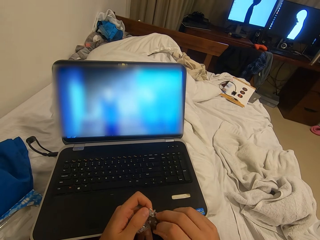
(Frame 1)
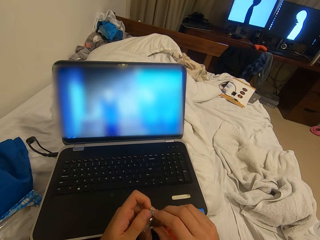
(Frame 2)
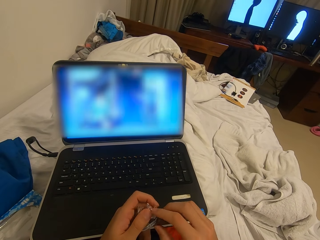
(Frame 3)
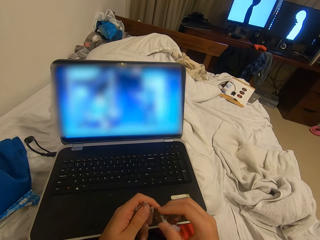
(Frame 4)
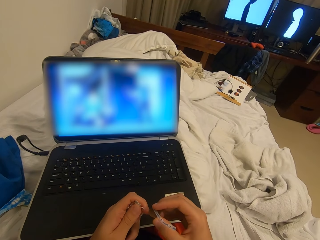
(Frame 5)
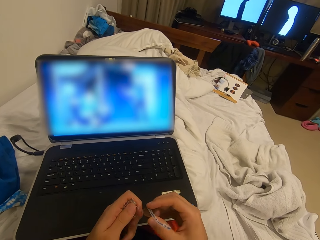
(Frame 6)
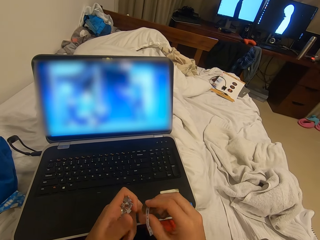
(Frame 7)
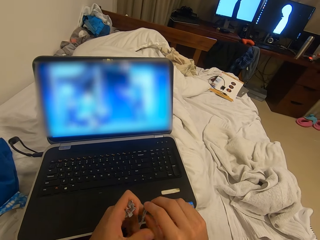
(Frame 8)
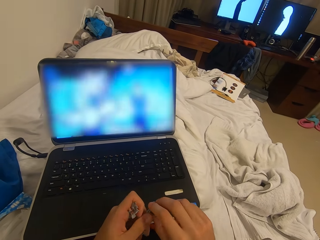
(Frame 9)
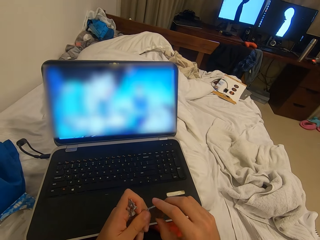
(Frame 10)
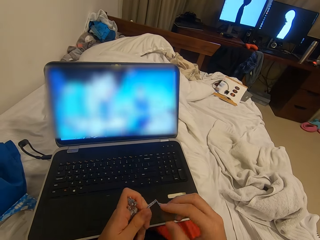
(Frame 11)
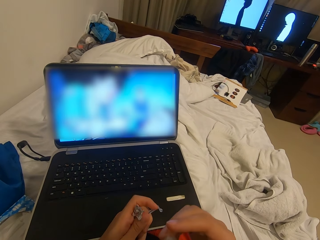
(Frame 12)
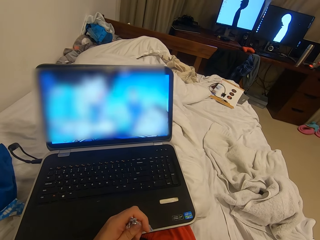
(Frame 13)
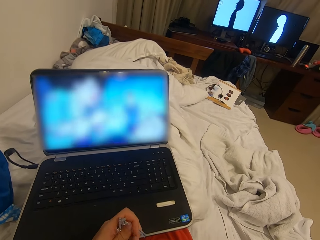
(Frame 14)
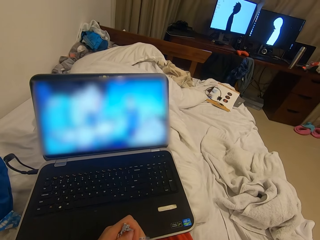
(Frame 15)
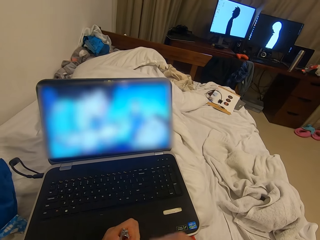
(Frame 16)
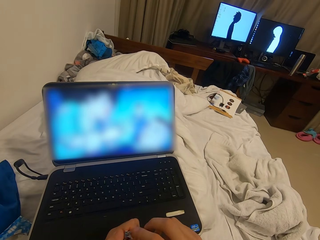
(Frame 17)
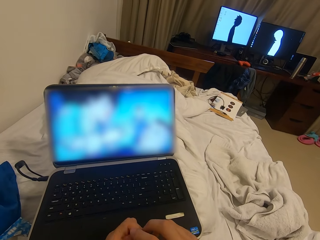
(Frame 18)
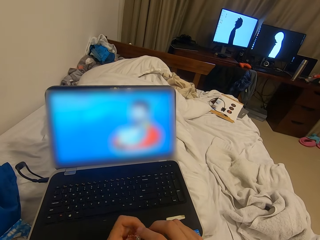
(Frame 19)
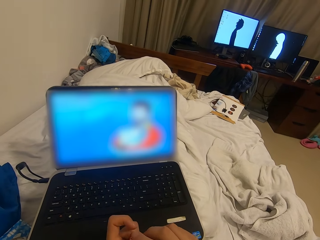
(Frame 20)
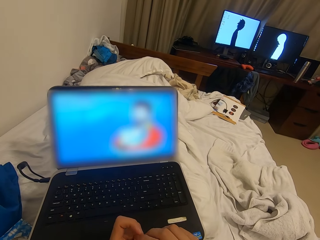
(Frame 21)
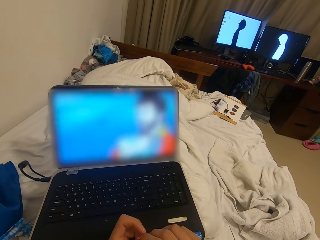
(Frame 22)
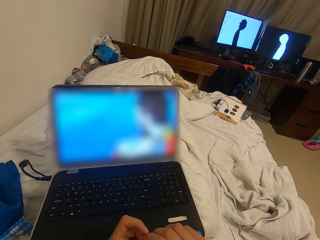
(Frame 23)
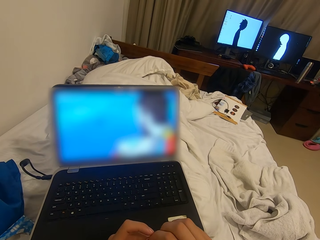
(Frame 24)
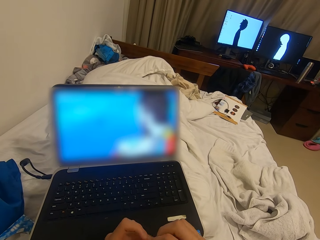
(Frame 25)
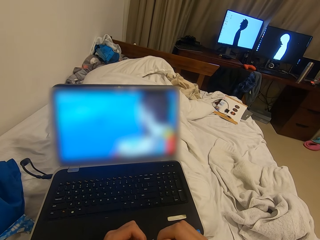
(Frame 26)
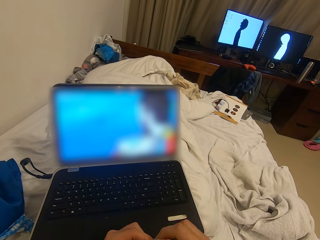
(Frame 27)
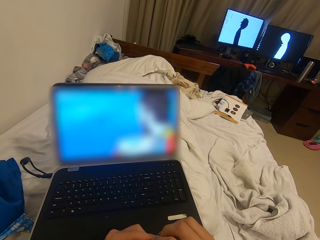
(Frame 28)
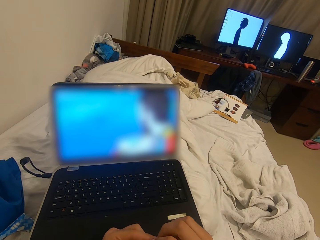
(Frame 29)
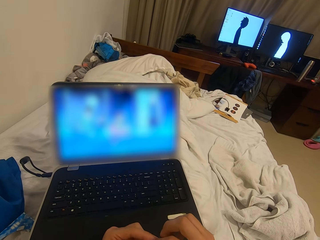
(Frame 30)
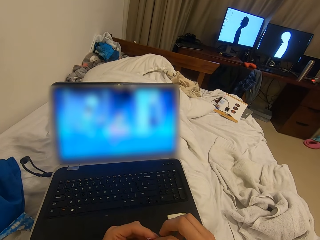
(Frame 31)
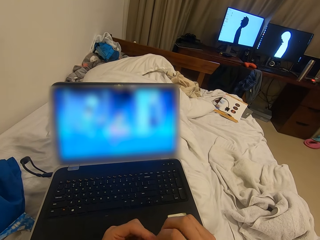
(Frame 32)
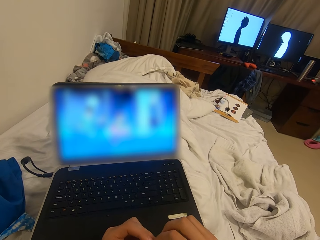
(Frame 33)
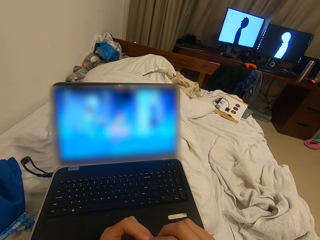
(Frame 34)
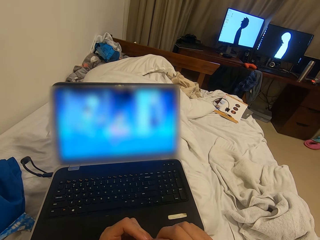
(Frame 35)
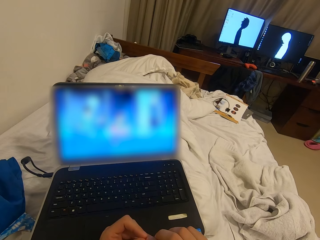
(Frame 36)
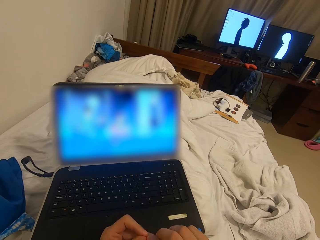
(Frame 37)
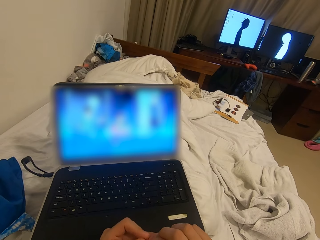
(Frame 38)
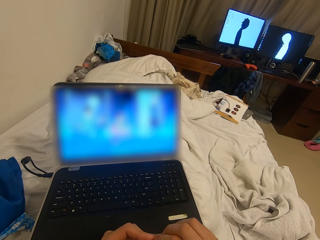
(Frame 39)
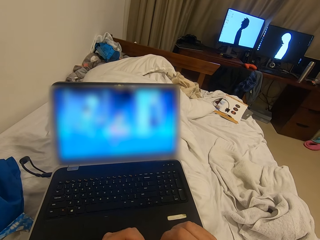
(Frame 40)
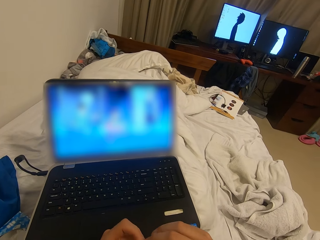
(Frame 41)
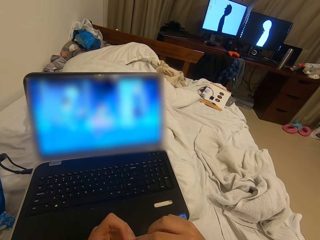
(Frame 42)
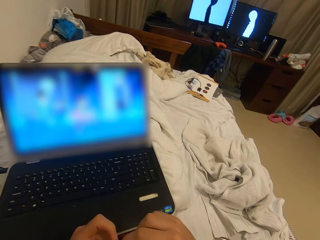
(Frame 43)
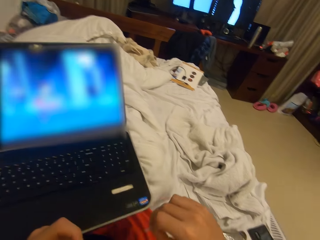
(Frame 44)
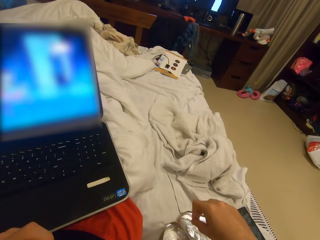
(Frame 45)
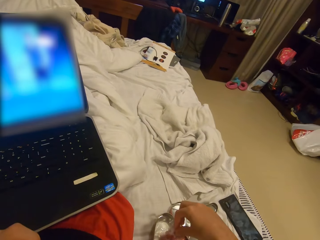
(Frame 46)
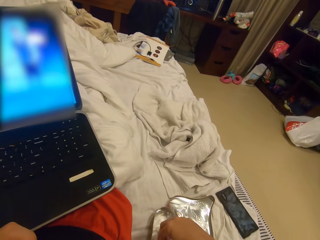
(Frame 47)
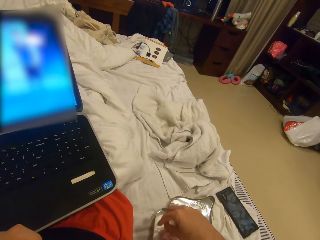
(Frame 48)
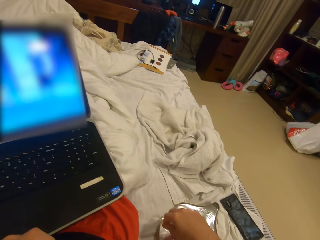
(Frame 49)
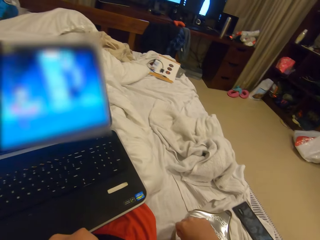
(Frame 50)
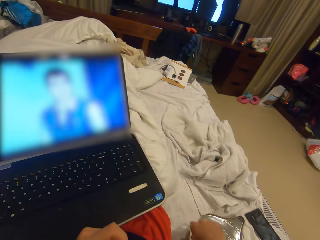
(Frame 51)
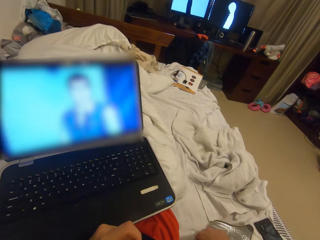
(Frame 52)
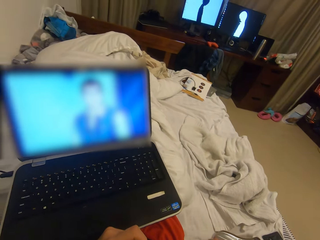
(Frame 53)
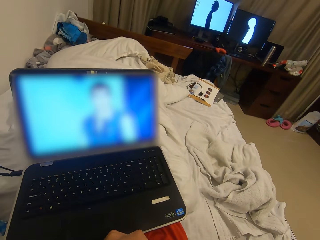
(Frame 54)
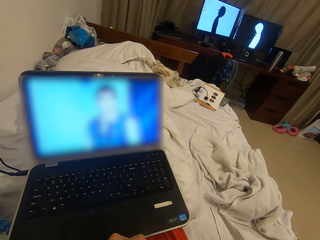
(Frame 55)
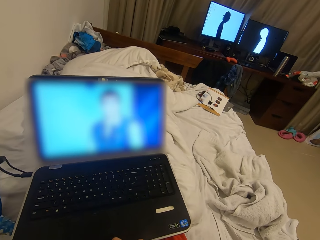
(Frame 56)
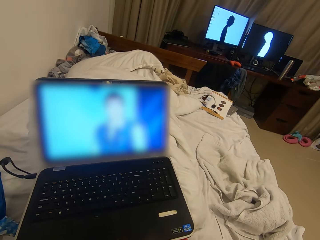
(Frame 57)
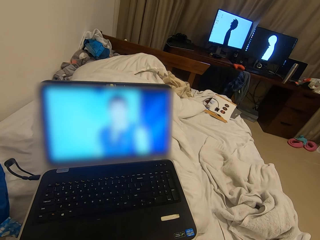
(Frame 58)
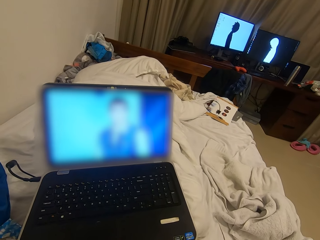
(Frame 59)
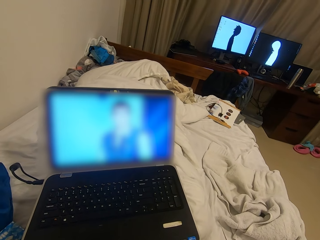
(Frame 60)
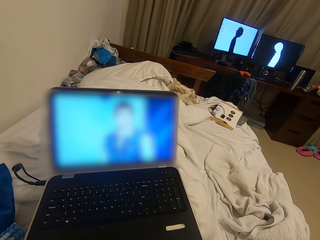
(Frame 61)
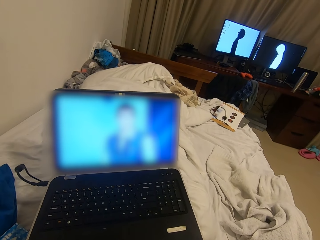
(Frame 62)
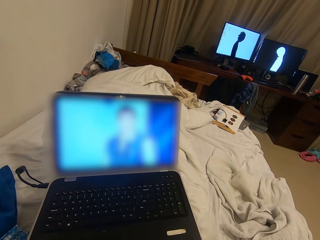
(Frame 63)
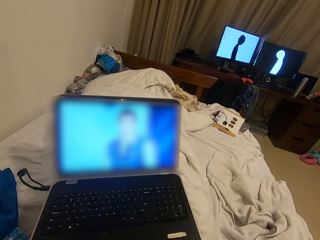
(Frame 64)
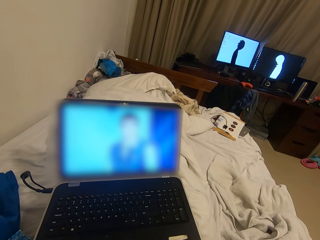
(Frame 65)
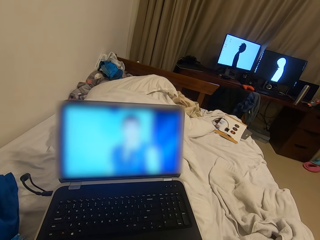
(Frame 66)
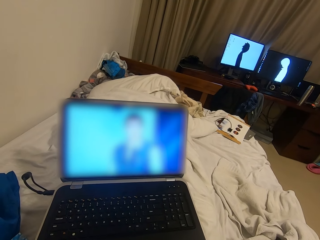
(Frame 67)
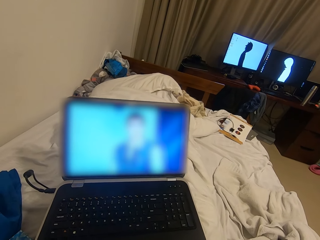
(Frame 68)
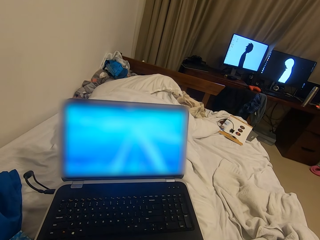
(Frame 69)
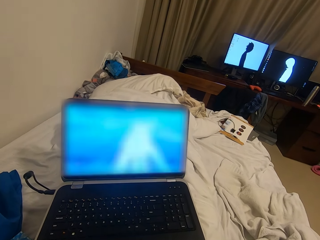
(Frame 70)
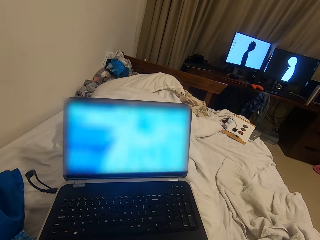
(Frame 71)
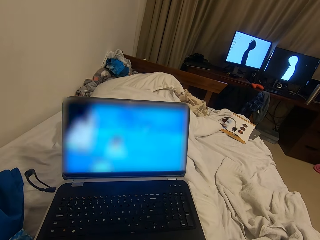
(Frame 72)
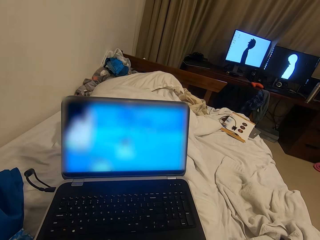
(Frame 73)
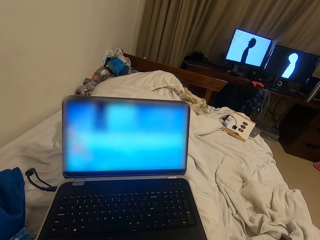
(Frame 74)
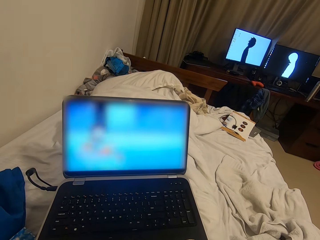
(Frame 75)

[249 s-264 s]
The camera wearer licks the chocolate. He folds the chocolate wrapper with both hands. He drops the chocolate wrapper in the chocolate box. He picks up another piece of chocolate from the chocolate box with his right hand.

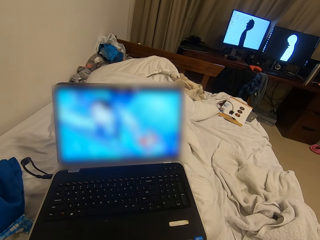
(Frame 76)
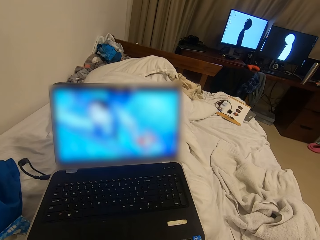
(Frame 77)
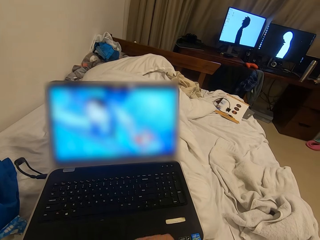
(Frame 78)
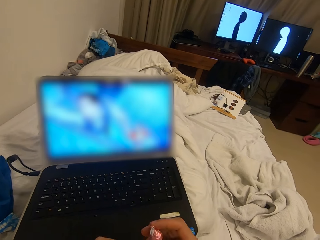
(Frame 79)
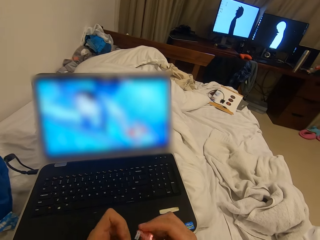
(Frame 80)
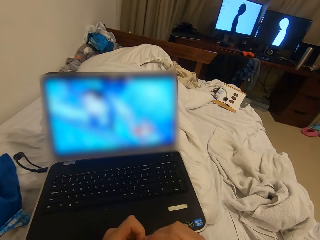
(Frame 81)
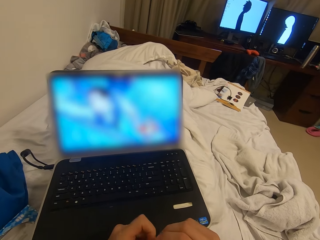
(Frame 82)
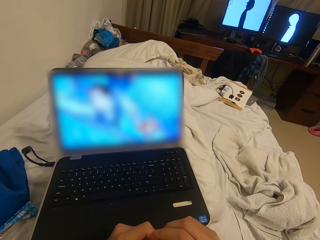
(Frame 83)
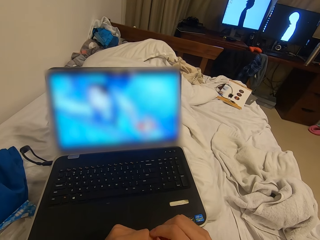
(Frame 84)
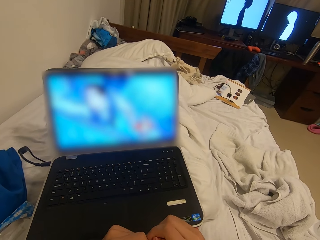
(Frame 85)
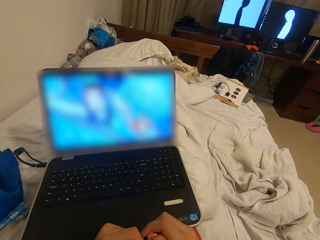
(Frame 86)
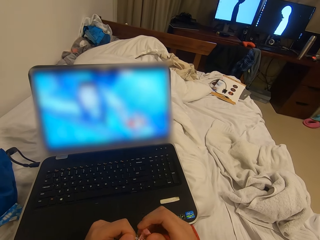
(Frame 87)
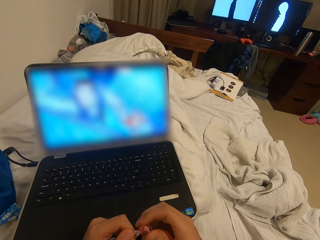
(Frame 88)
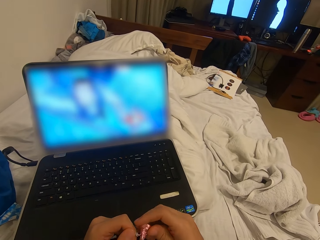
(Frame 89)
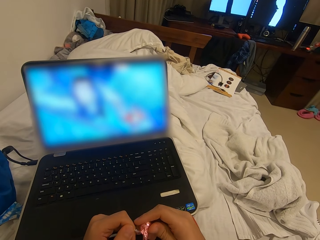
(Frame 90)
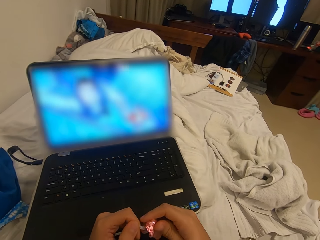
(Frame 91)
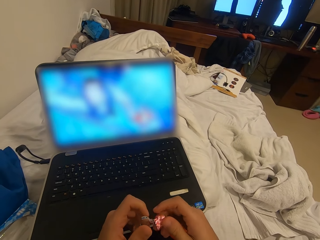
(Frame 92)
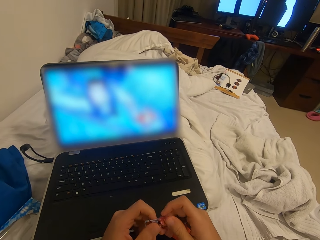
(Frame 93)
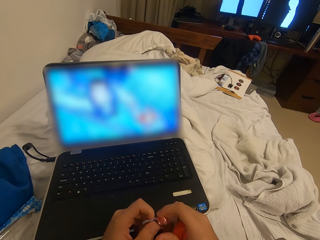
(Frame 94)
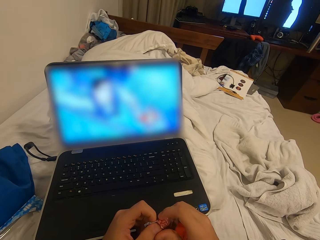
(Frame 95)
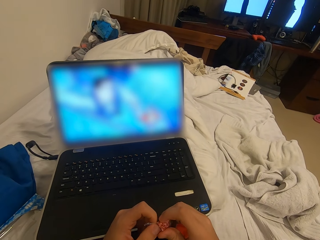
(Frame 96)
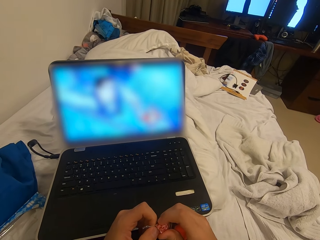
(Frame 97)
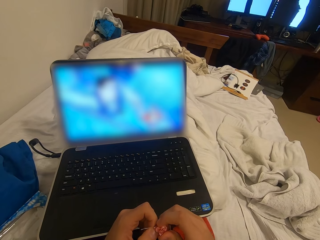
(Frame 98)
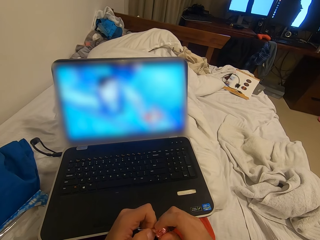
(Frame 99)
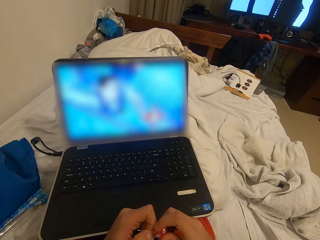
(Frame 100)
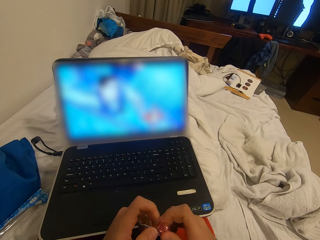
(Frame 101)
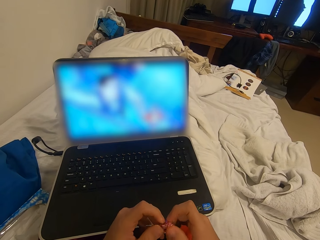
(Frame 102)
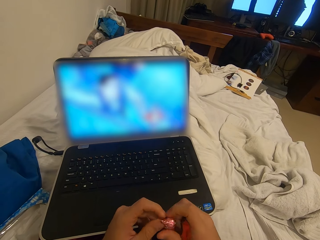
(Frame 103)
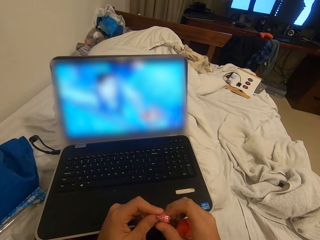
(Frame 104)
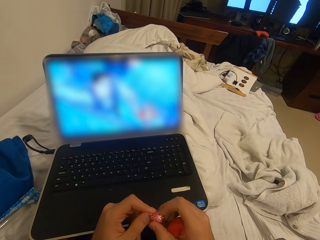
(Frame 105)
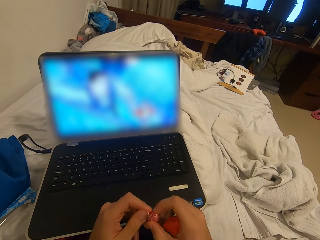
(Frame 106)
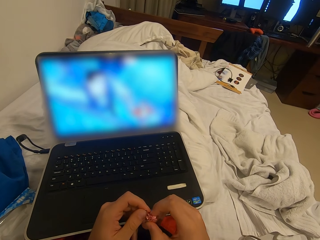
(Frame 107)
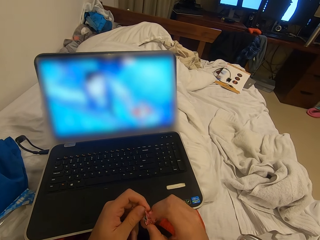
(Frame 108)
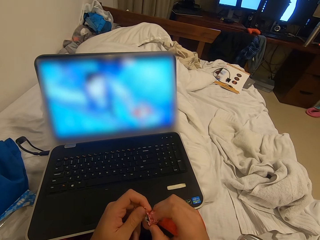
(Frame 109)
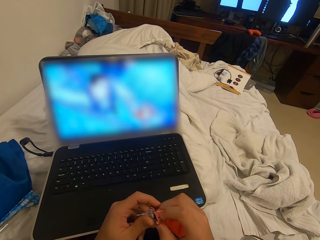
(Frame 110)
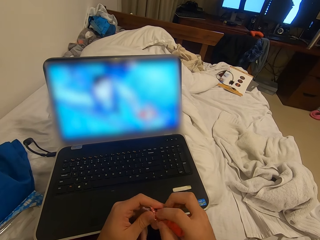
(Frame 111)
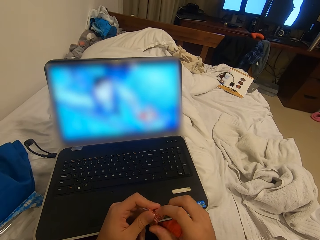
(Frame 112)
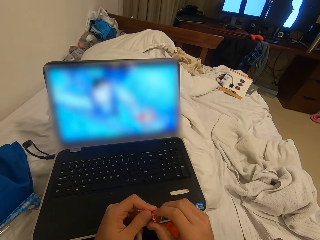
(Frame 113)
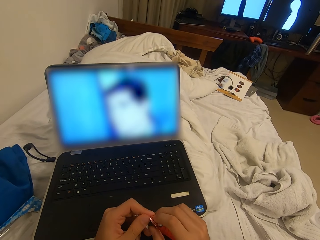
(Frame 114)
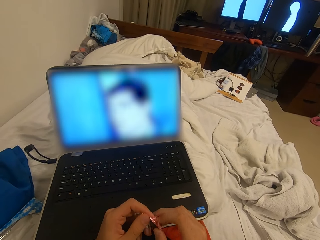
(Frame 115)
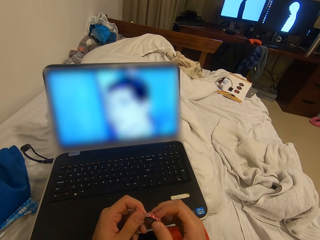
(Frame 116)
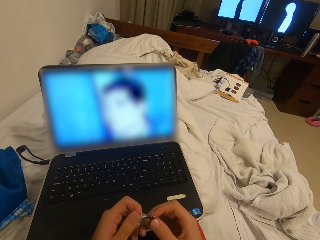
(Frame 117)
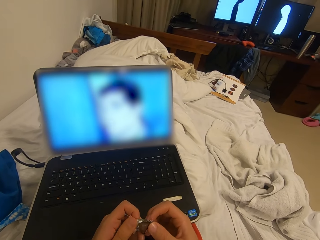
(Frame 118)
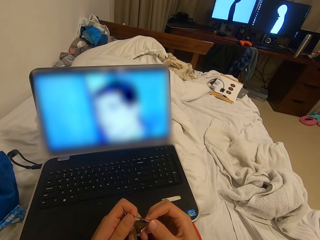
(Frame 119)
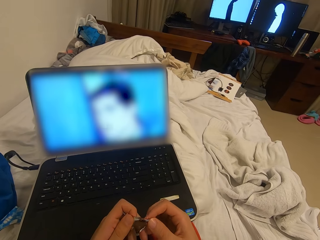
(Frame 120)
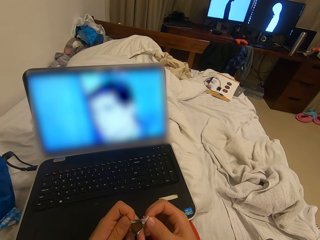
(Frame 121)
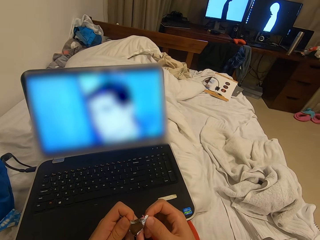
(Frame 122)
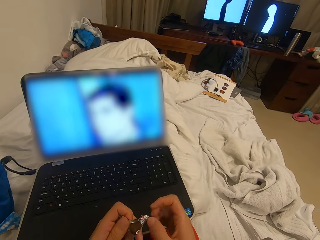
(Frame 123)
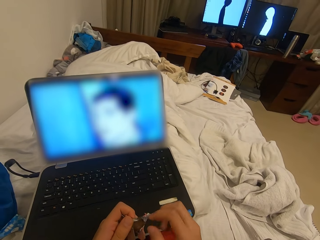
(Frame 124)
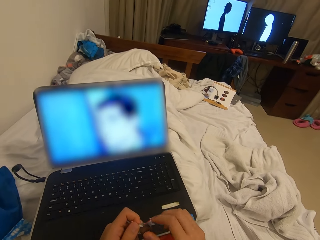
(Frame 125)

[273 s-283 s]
The camera wearer opens the piece of chocolate with both hands.
